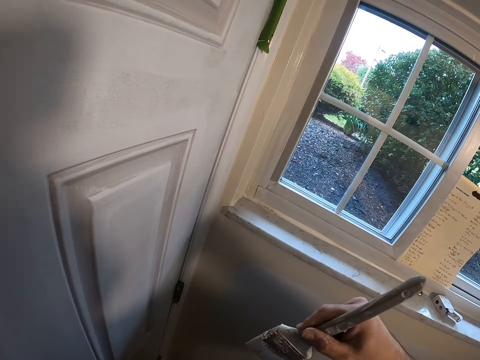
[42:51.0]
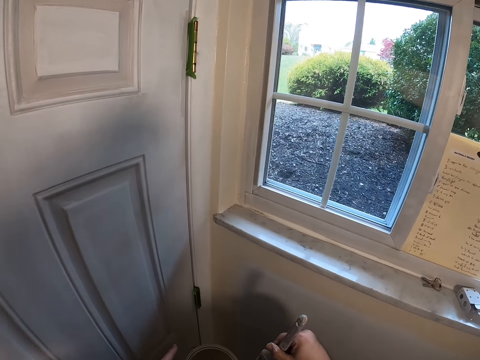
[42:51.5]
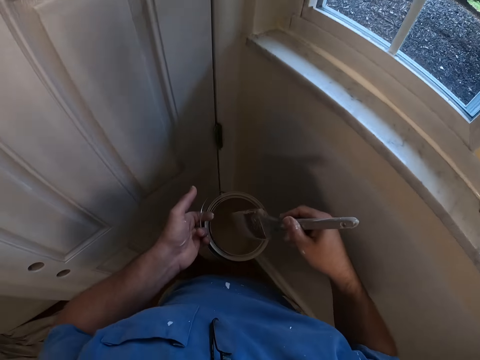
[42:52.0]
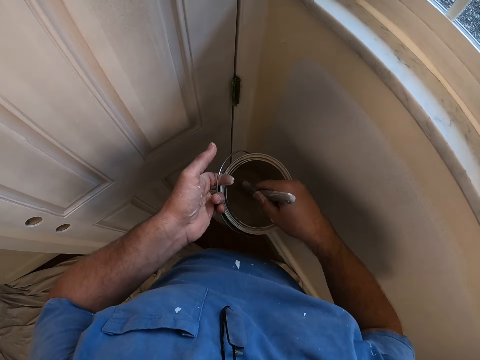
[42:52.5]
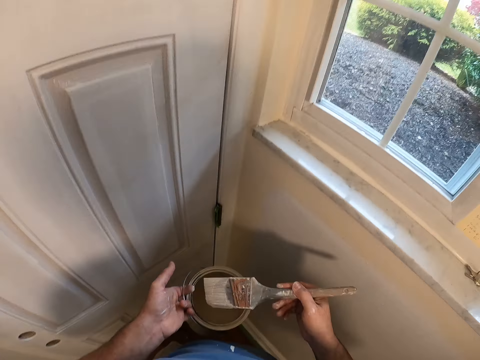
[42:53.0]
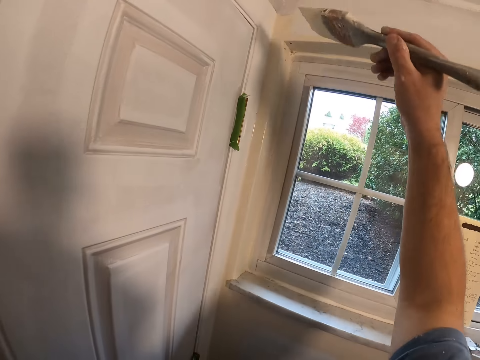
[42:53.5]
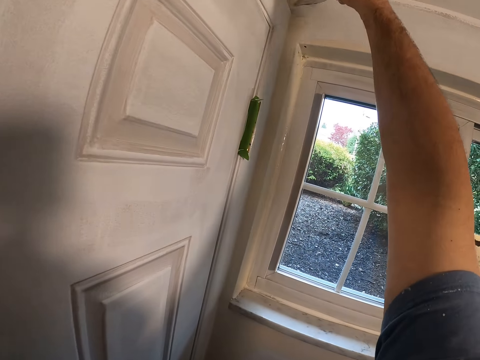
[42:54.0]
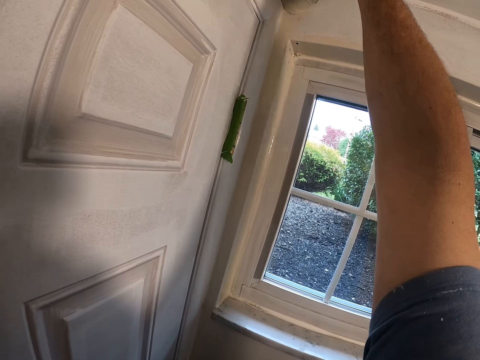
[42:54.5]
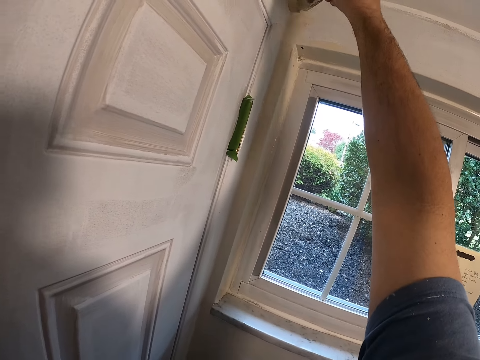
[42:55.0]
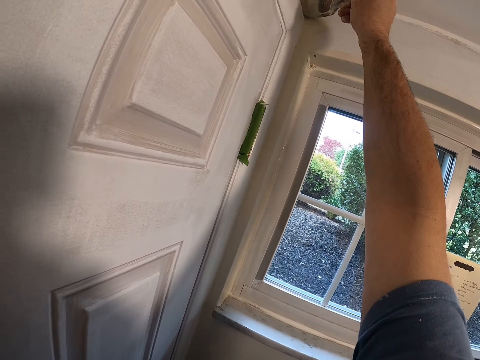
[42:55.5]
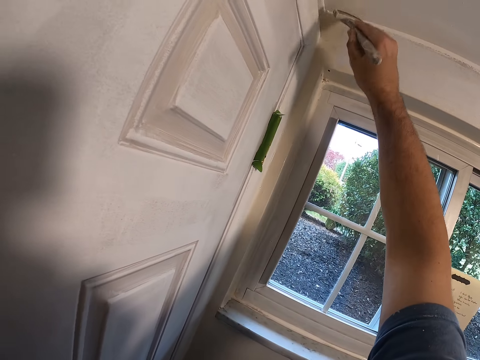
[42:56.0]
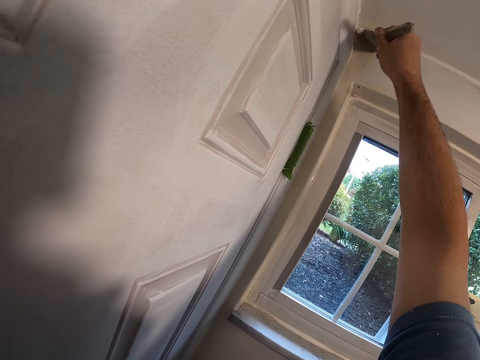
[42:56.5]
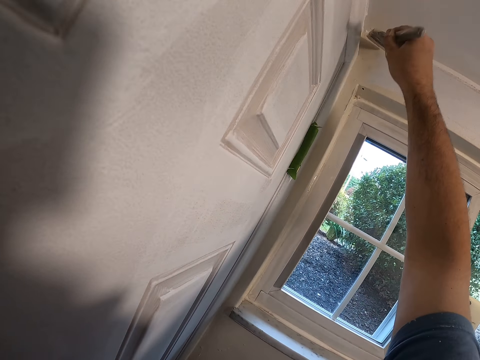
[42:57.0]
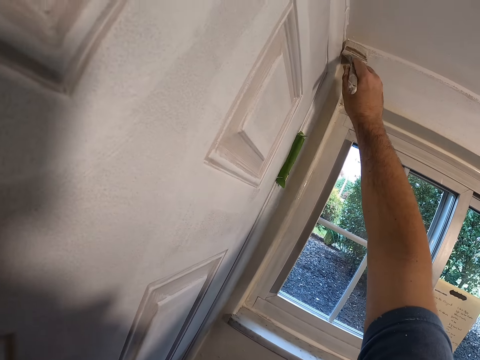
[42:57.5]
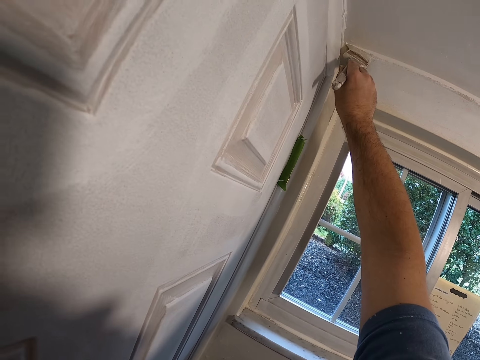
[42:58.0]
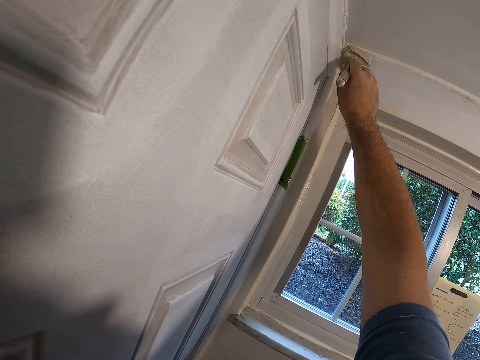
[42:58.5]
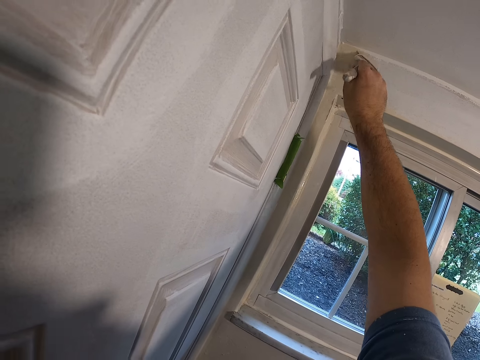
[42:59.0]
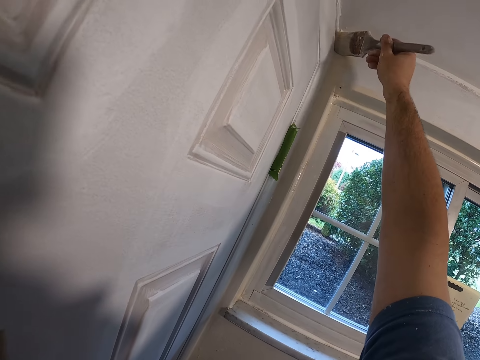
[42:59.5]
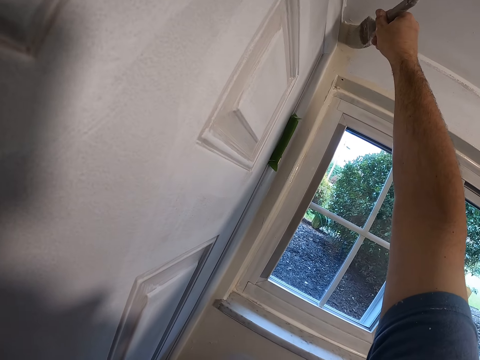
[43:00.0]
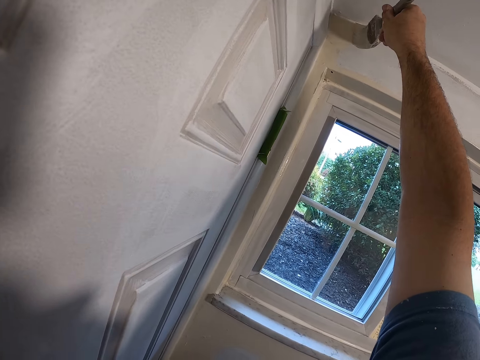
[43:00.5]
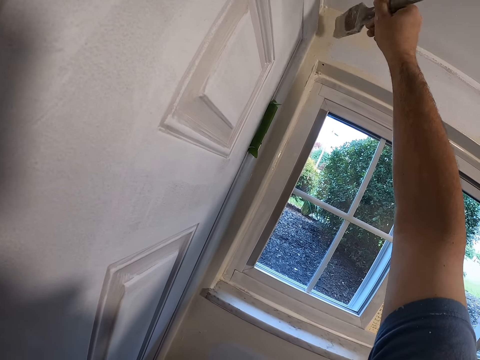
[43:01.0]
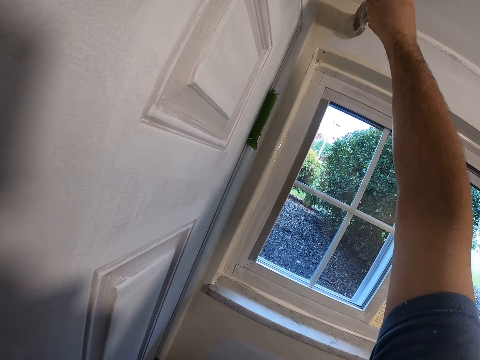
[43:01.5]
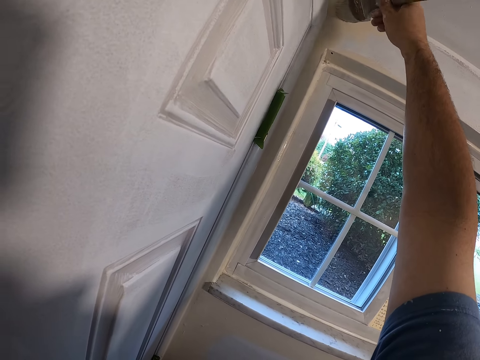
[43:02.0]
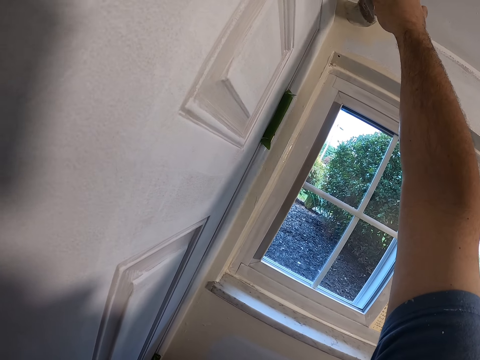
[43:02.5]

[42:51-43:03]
The camera wearer dips the paint brush in his right hand into the paint container in his left hand. He paints the edge of the wall with the paint brush in his right hand.

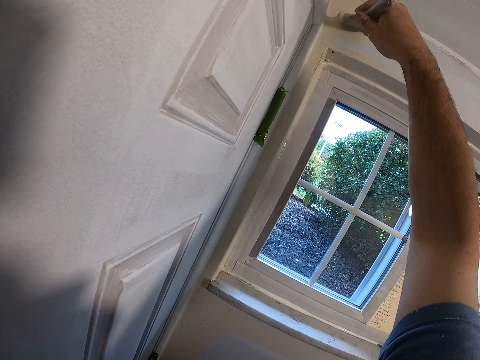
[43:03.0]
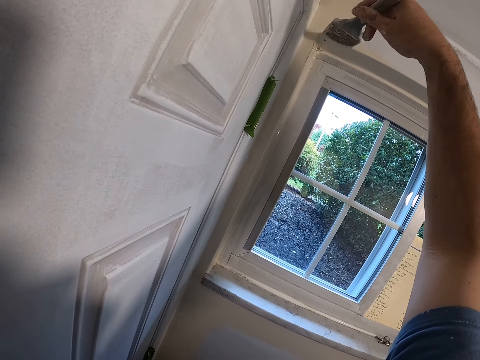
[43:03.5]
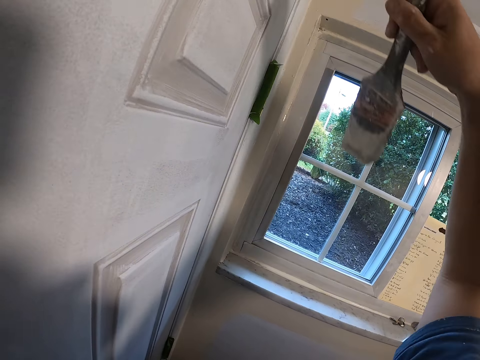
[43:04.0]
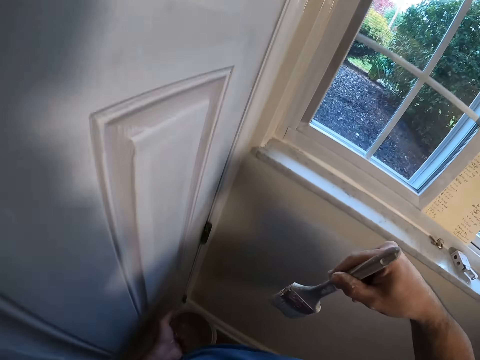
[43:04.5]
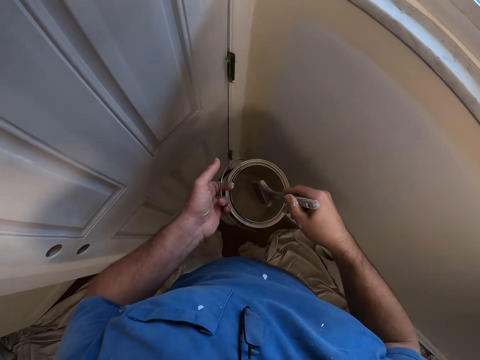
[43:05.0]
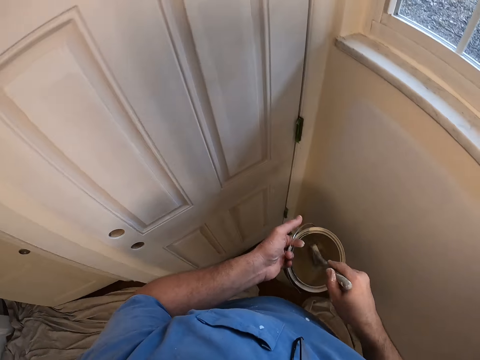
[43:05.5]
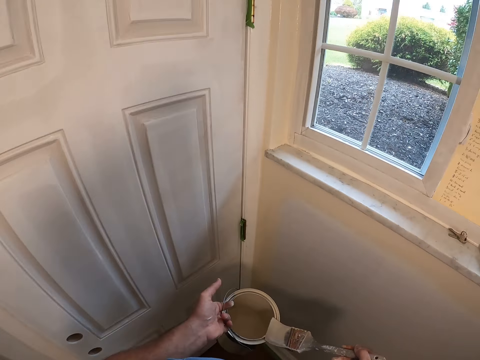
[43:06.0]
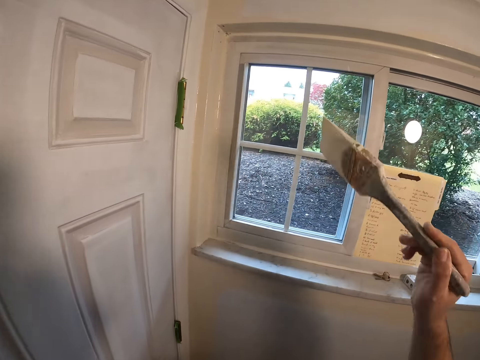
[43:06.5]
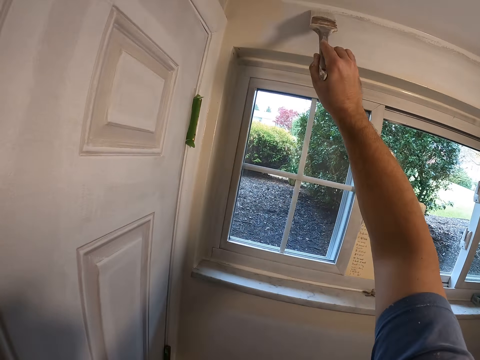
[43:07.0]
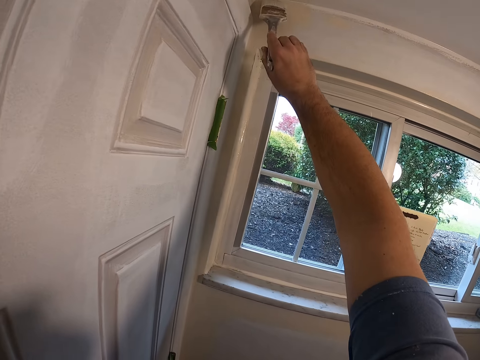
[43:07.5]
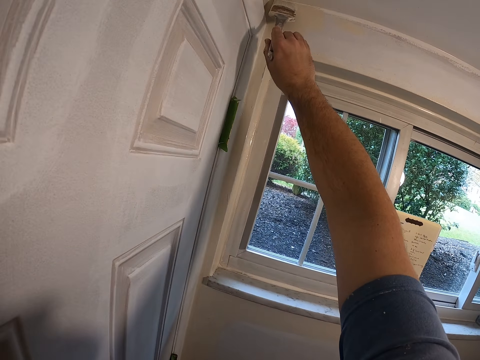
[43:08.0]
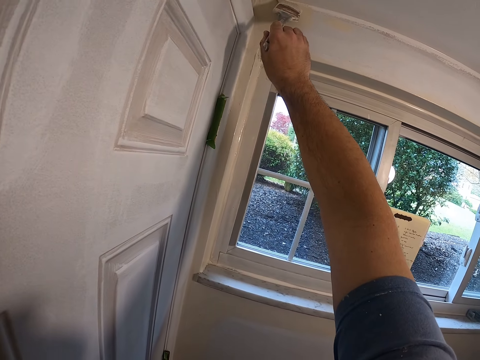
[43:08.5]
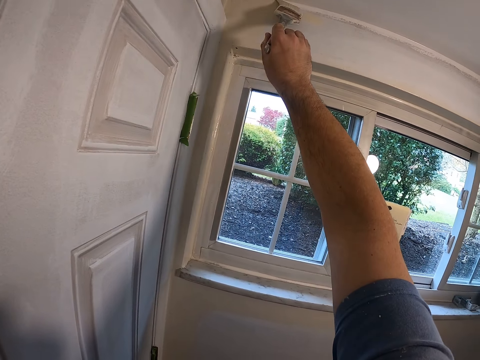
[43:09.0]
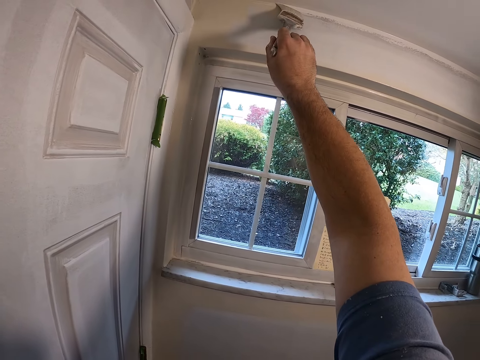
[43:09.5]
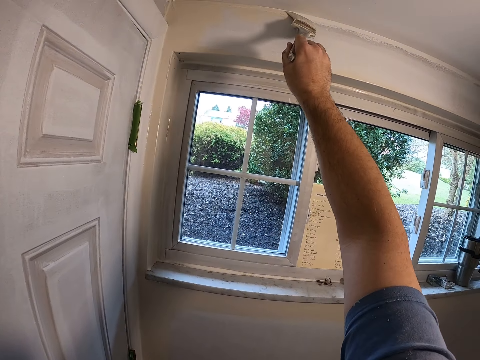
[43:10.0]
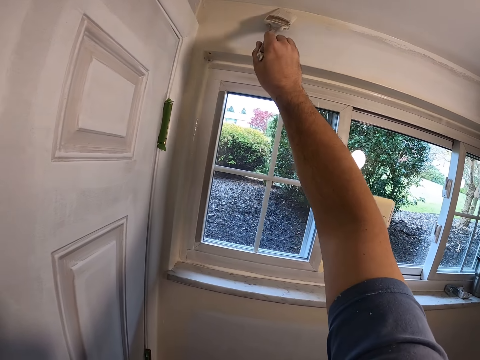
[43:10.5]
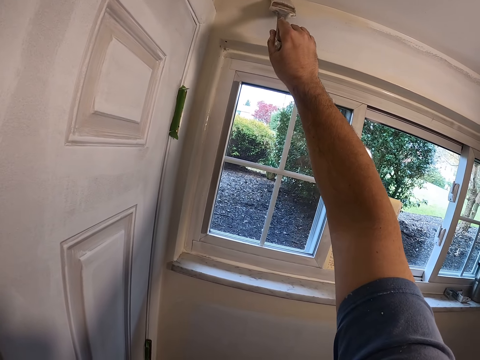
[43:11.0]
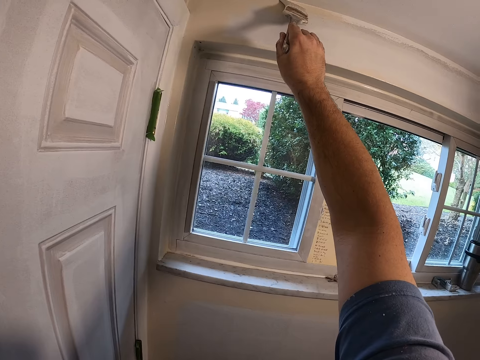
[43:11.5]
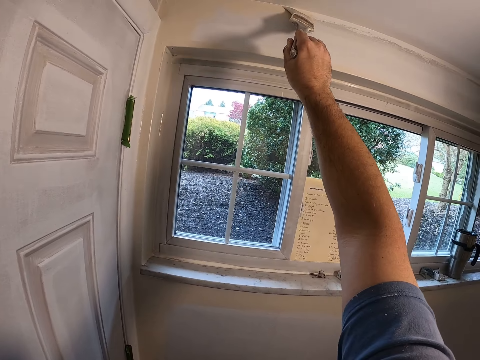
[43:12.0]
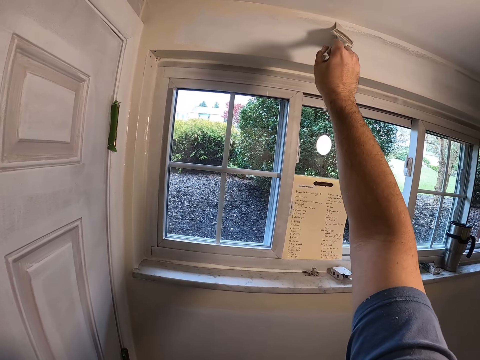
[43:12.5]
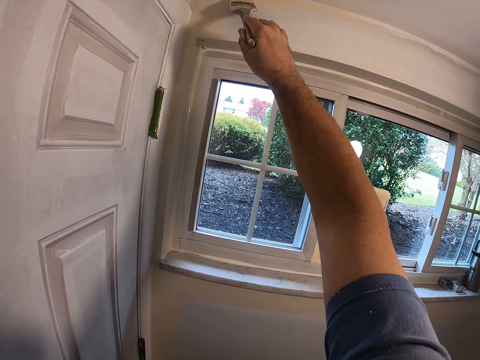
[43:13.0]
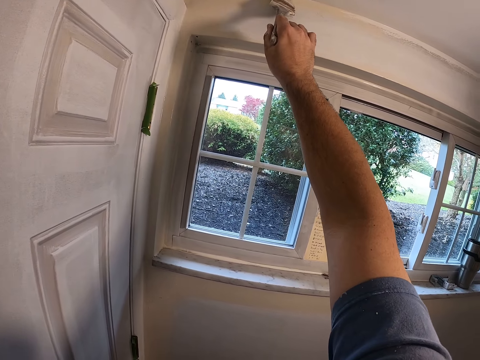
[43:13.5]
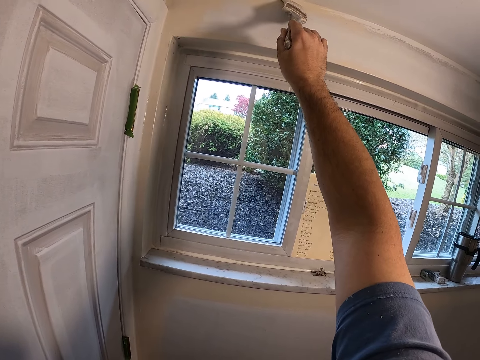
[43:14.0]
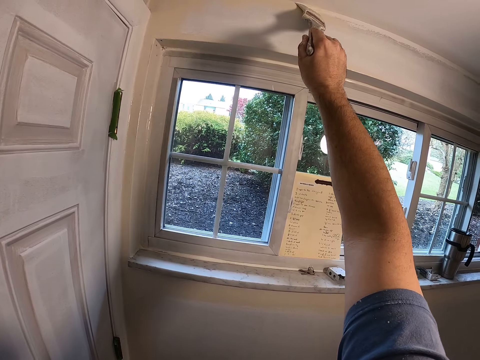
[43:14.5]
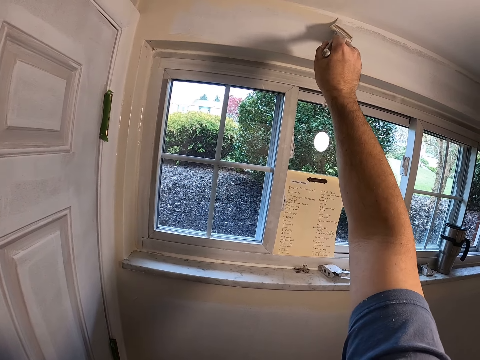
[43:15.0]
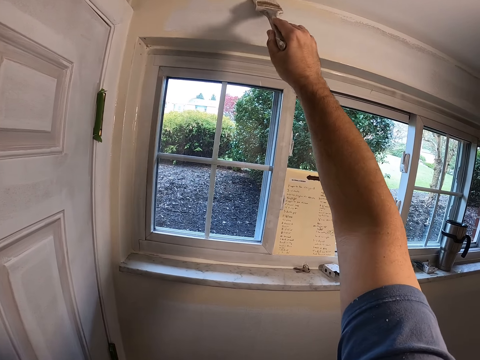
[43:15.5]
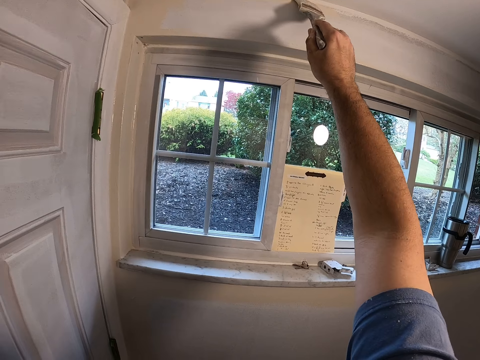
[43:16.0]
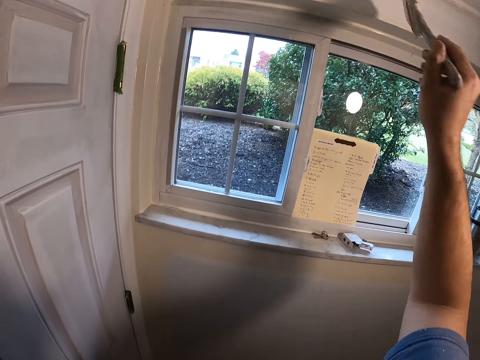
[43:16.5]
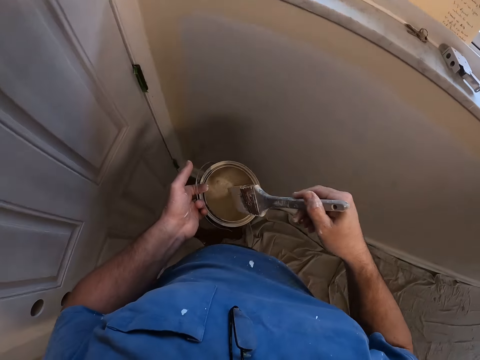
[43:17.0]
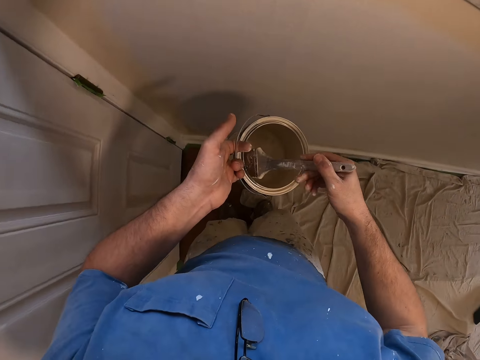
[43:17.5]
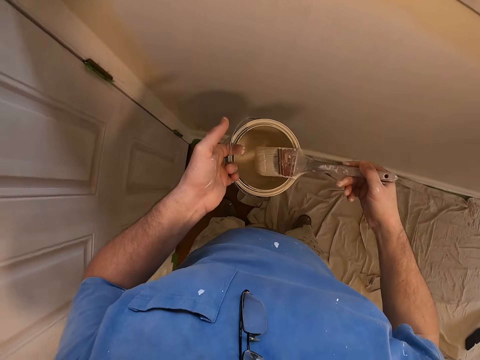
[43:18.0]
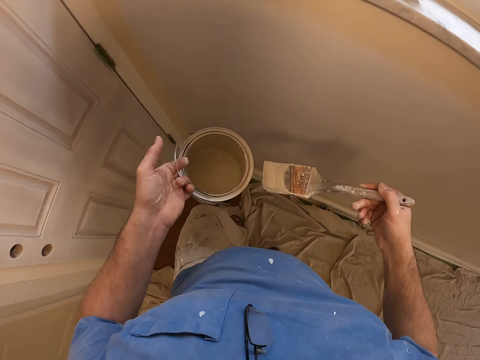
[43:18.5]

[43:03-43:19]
The camera wearer dips the paint brush in his right hand into the paint container in his left hand. He cleans the paint brush bristle on the edge of the paint container in his left hand. He paints the edge of the wall with the paint brush in his right hand. He dips the paint brush in his right hand into the paint container in his left hand. He adjusts the fabric on the floor with his legs.
